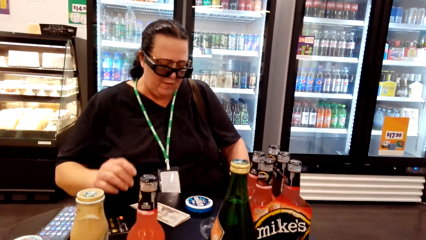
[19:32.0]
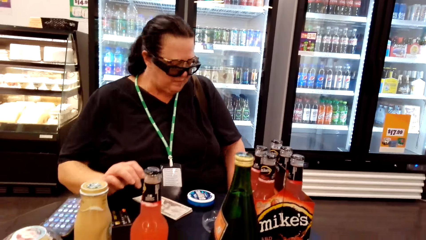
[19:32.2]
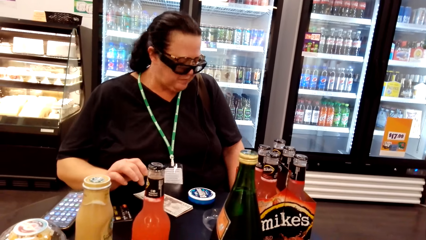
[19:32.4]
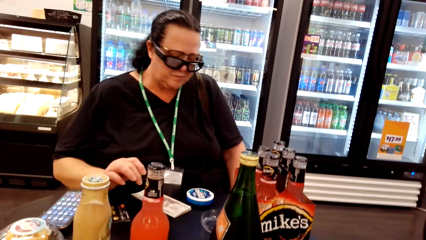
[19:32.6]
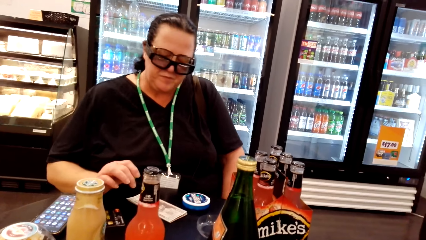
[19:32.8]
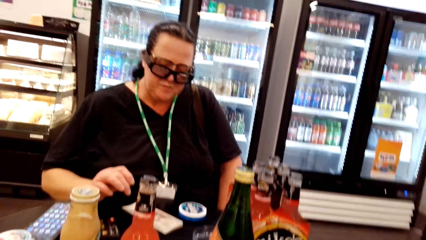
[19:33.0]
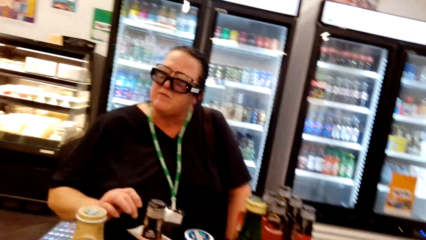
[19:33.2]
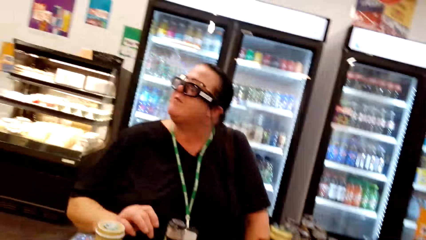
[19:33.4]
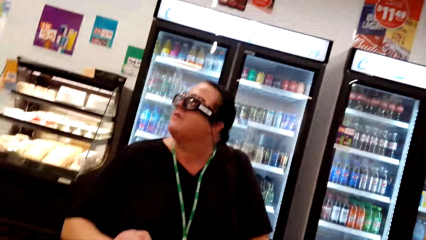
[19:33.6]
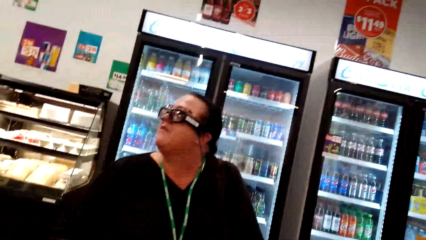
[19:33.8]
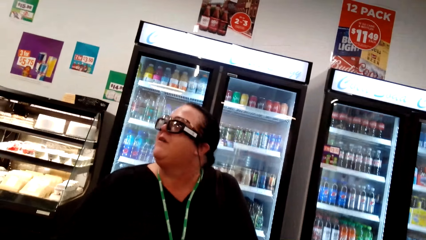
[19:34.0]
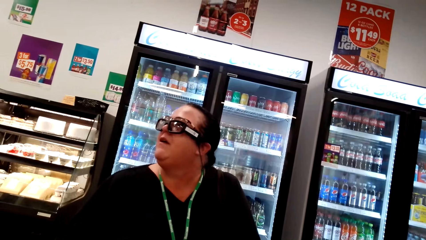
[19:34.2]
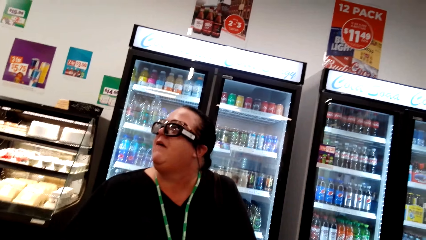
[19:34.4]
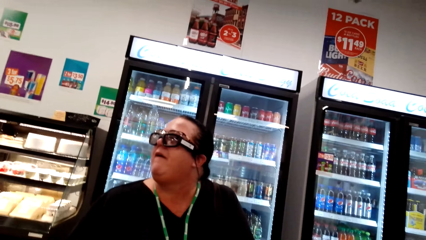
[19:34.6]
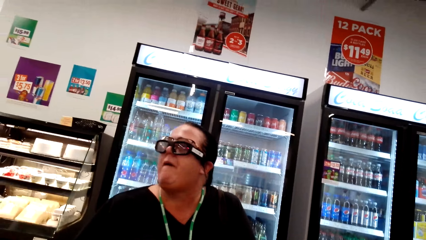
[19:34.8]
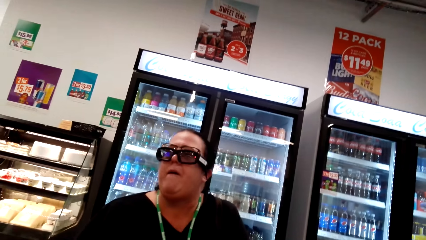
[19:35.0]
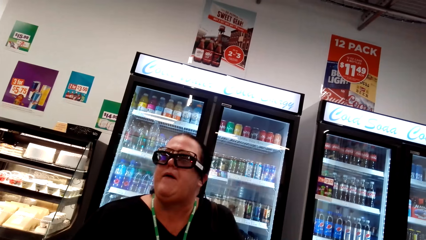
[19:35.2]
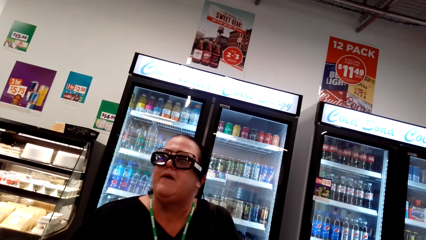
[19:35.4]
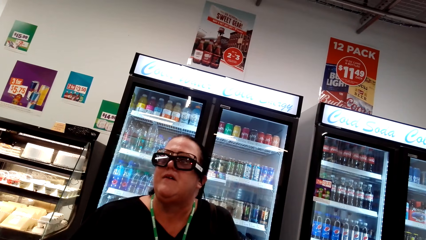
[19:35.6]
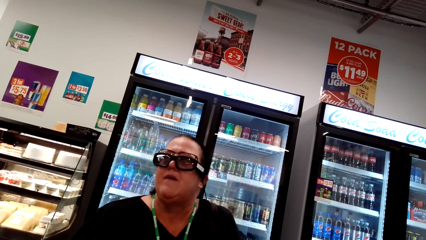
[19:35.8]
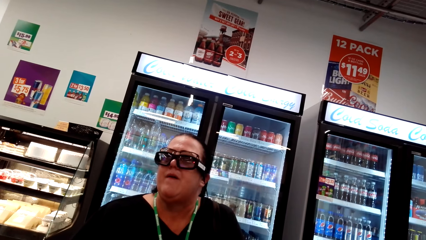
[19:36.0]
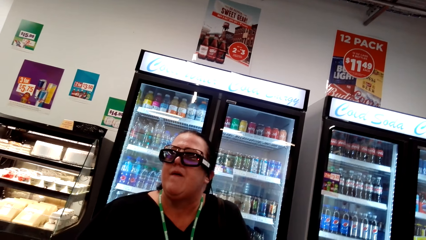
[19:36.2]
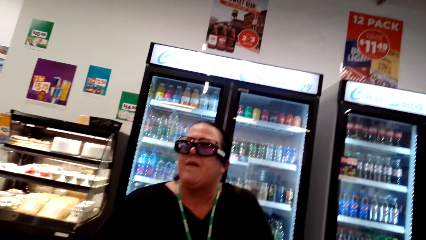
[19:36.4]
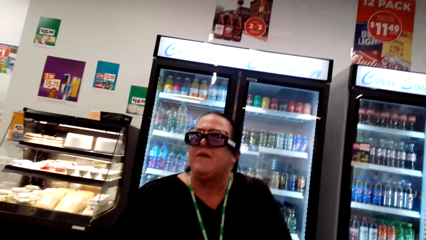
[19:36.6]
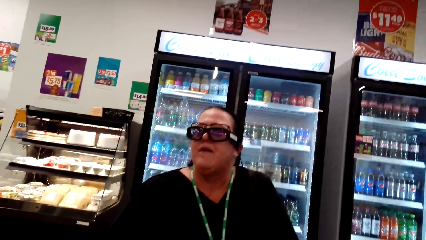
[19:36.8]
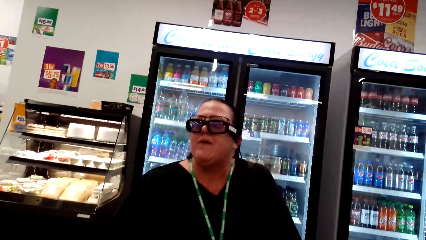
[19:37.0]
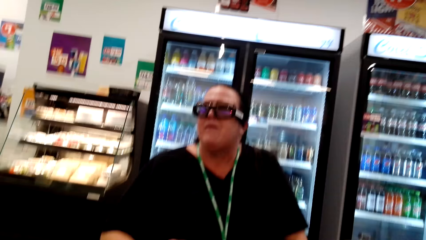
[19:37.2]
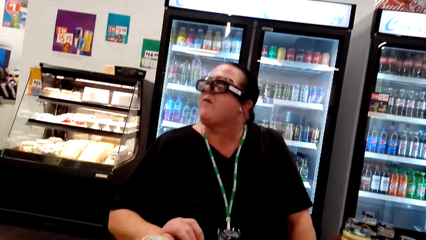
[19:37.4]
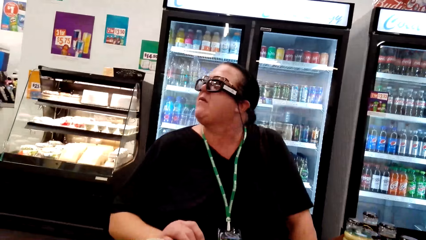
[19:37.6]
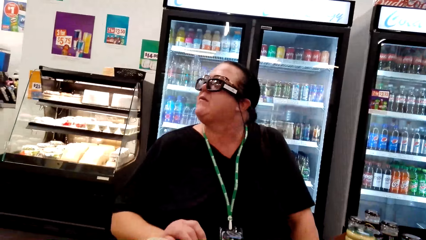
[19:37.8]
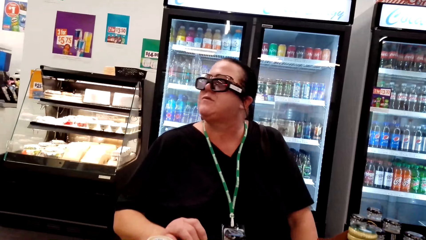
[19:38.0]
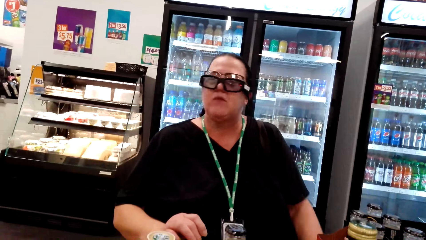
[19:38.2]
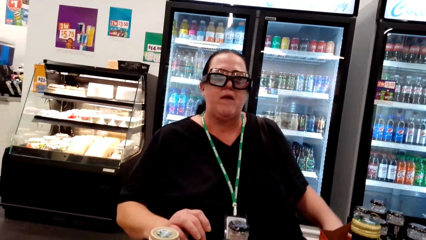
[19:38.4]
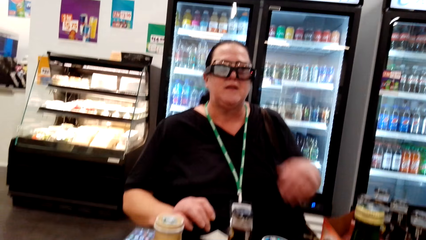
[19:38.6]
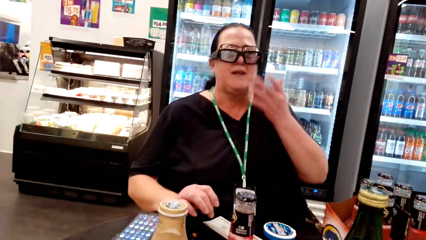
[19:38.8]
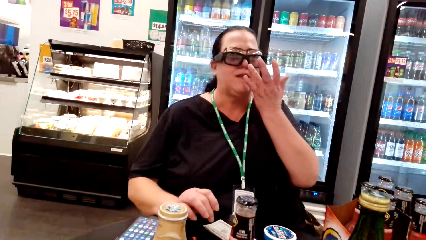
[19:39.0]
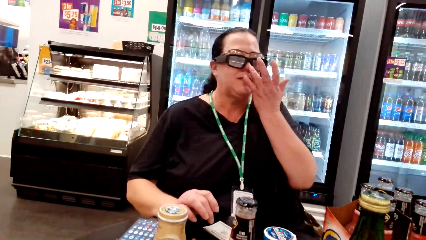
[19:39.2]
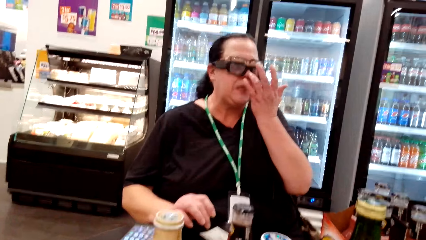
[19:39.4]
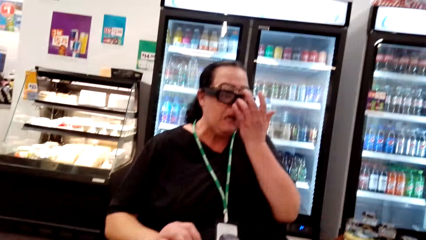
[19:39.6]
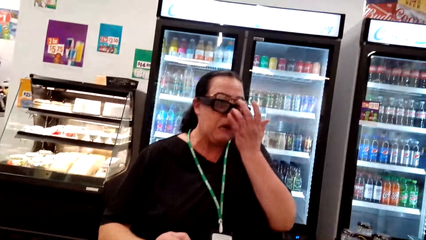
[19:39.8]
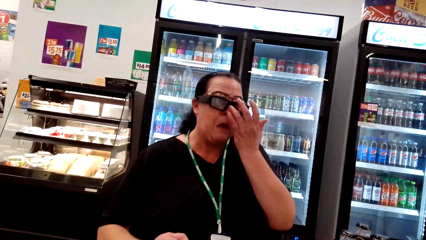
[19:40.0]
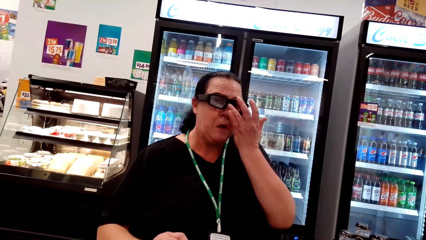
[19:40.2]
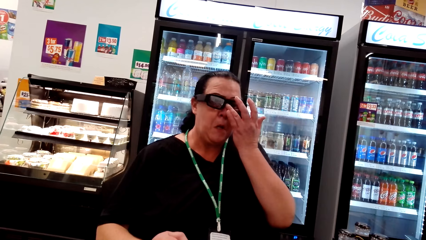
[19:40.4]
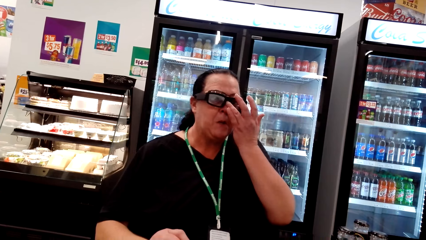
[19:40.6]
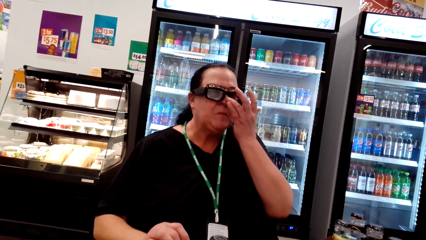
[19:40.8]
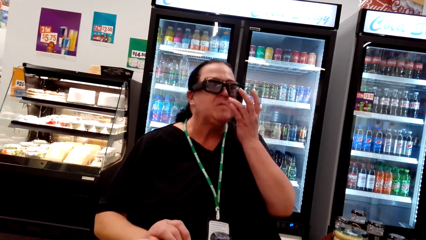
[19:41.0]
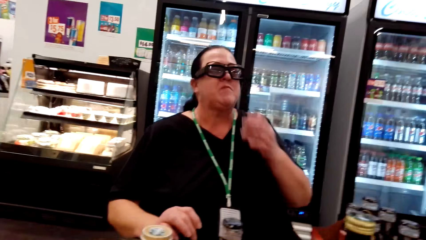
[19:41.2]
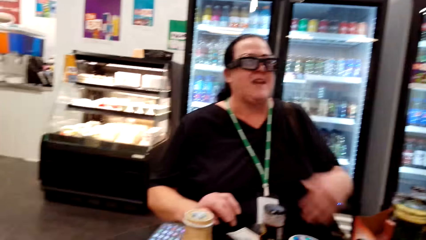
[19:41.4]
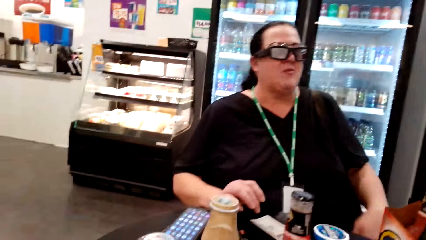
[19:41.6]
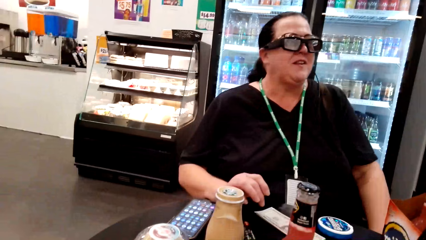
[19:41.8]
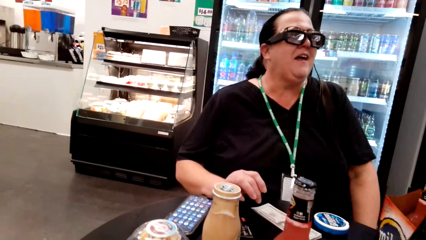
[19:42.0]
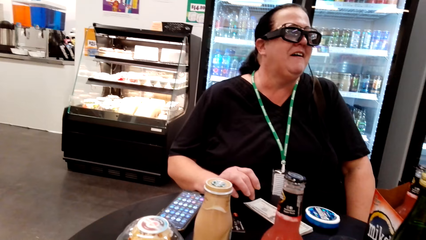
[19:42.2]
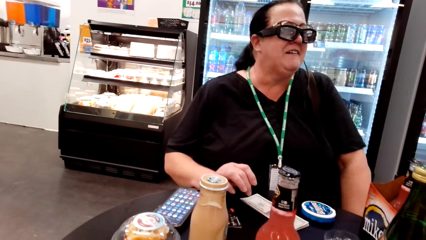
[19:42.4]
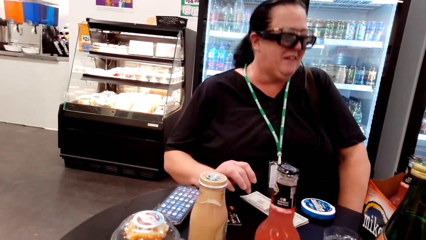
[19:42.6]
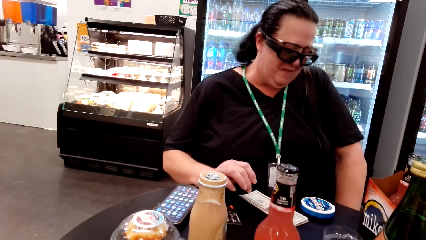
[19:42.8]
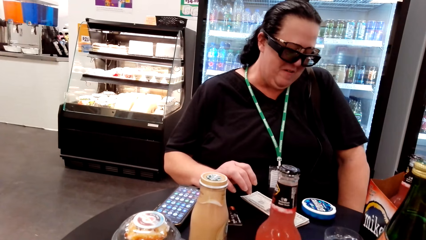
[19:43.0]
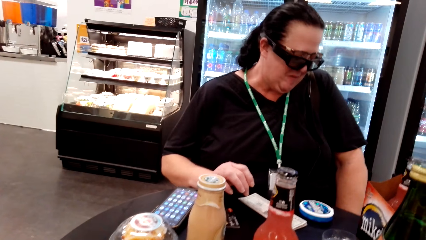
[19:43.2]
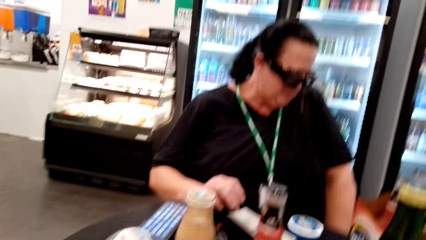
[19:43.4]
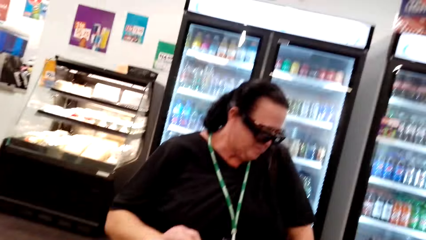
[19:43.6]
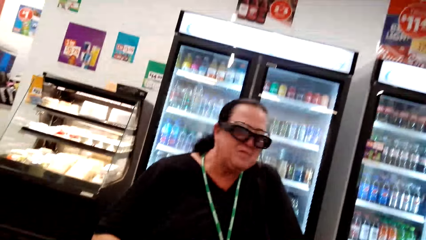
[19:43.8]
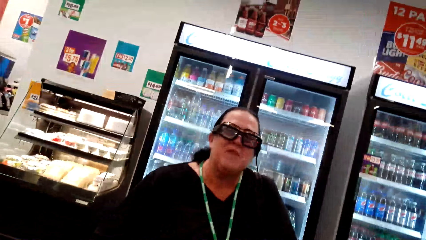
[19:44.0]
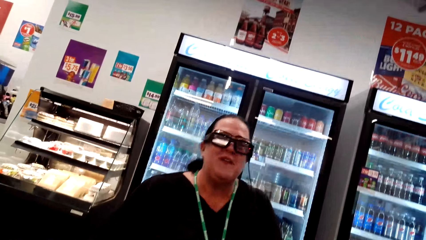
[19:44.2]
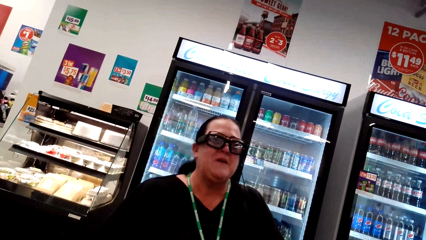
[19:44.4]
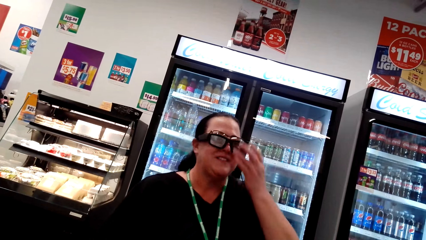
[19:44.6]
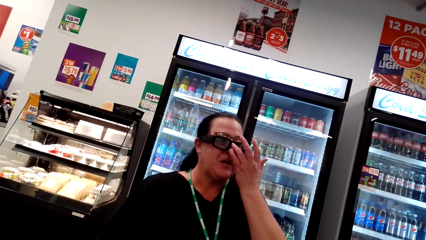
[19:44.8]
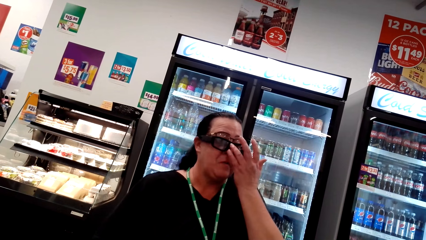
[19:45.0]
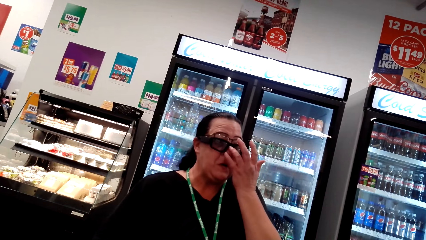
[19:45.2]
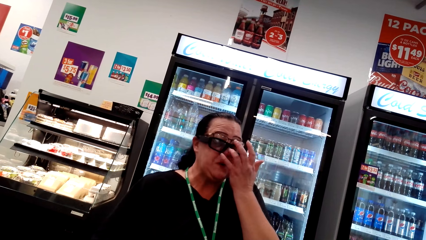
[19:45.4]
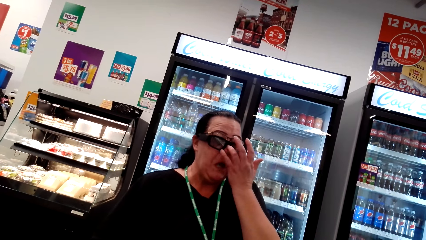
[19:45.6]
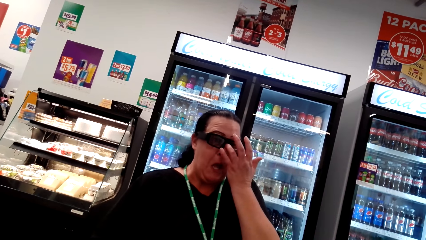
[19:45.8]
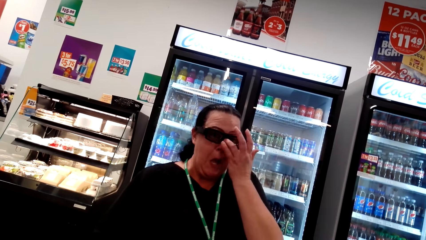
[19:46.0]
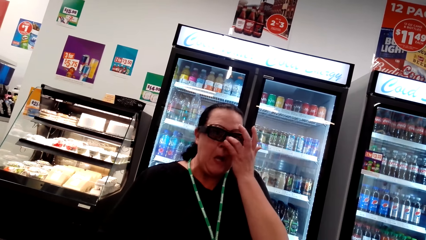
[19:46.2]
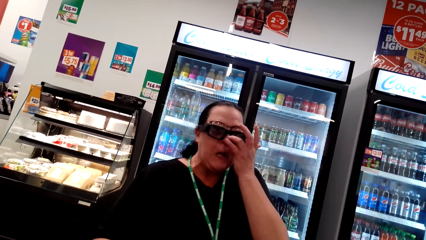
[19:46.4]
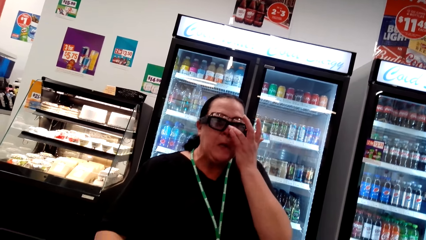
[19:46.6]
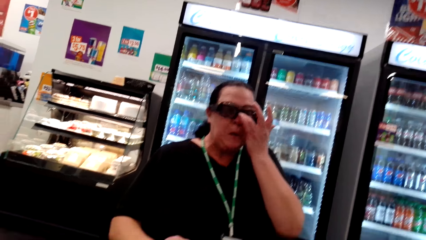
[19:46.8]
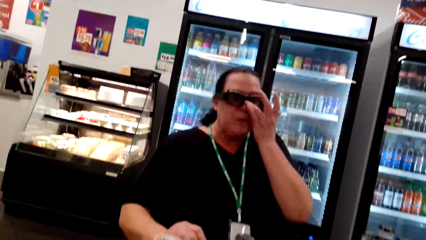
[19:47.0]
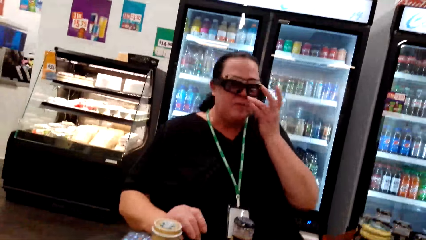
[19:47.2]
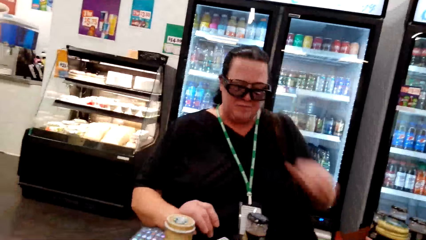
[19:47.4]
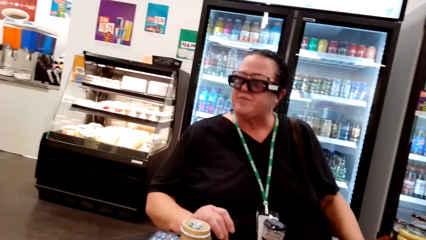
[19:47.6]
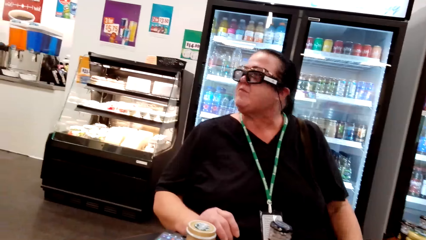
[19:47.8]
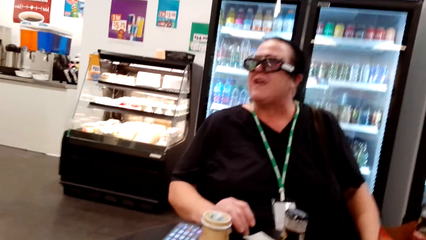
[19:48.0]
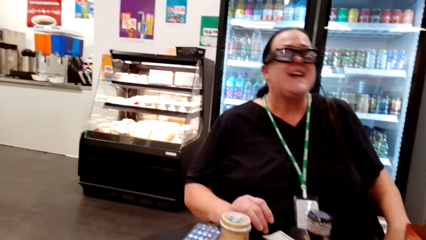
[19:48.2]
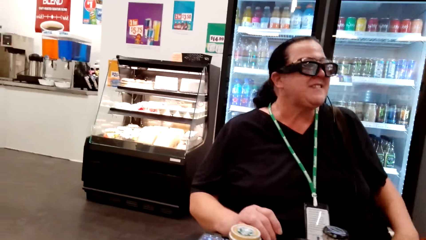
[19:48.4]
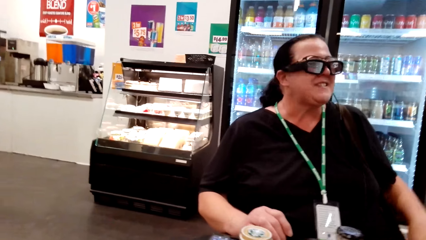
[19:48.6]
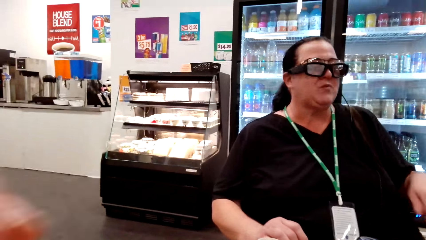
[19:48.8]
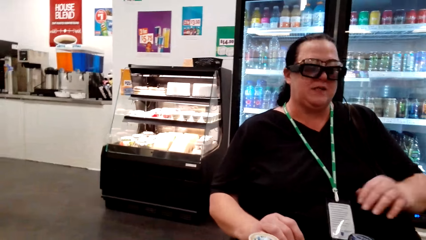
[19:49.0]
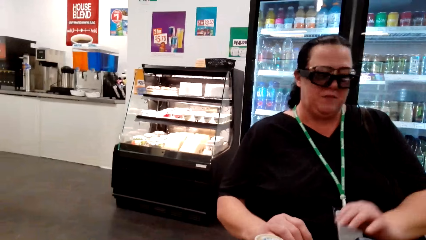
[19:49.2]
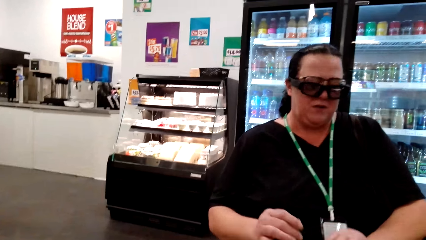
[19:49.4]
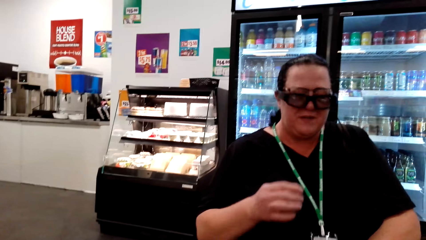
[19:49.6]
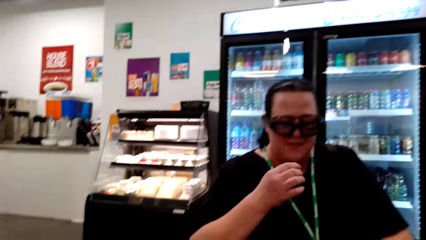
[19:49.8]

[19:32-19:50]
A woman puts her hand on the table. The camera wearer looks at the woman. The woman looks aside, looks to the front, and adjusts her glass. The woman fixes her camera. The woman drops off her hand. The camera wearer converses with the woman. The woman laughs out loud, looks on her side, lifts her head up, and adjusts her glass. The woman fixes her camera. The woman drops her hand and looks on her side. The woman converses with the camera wearer.
